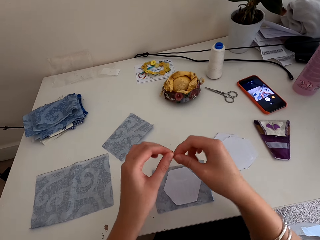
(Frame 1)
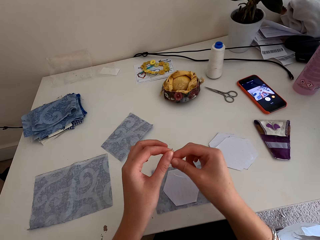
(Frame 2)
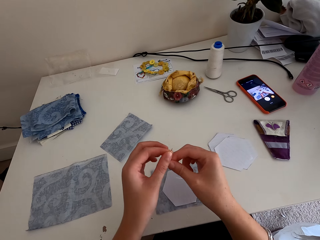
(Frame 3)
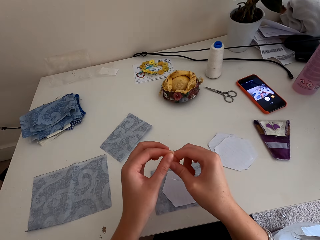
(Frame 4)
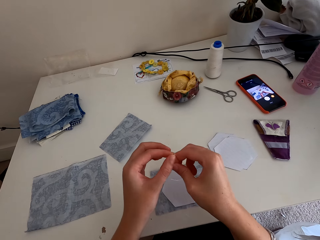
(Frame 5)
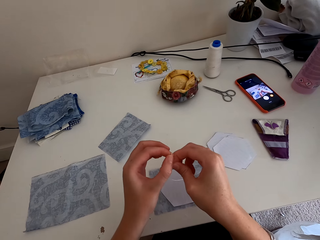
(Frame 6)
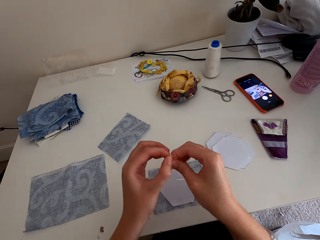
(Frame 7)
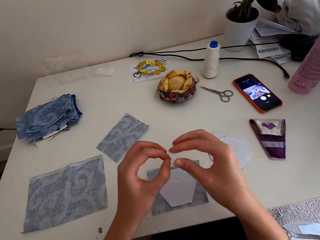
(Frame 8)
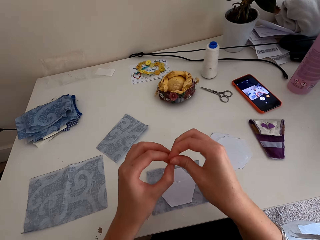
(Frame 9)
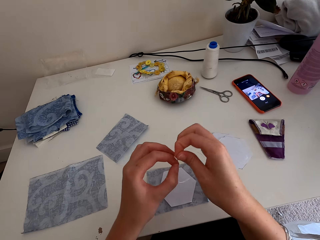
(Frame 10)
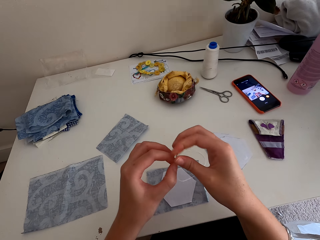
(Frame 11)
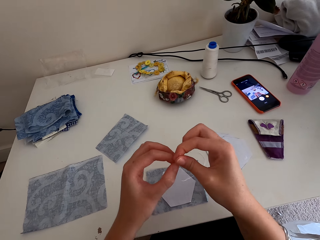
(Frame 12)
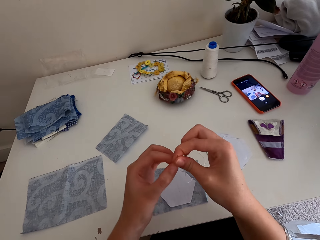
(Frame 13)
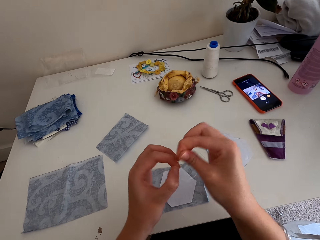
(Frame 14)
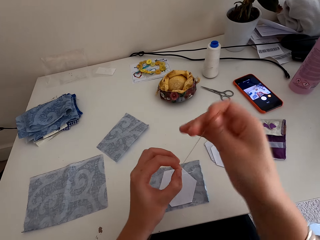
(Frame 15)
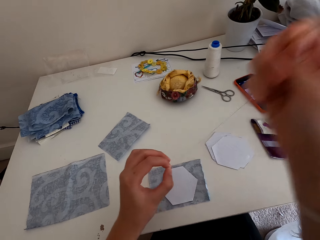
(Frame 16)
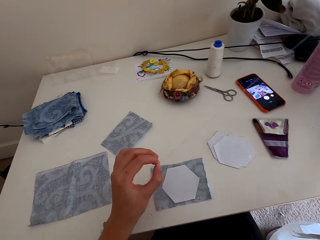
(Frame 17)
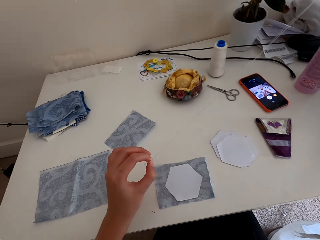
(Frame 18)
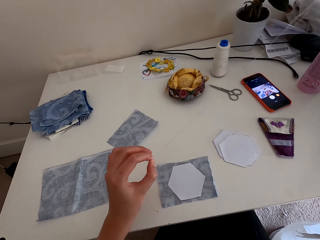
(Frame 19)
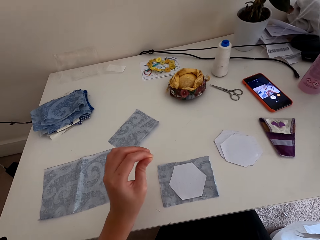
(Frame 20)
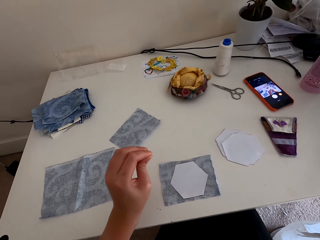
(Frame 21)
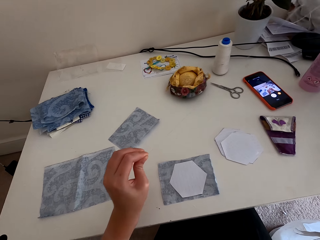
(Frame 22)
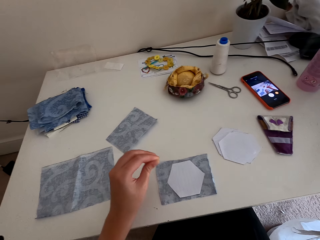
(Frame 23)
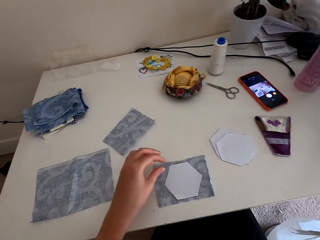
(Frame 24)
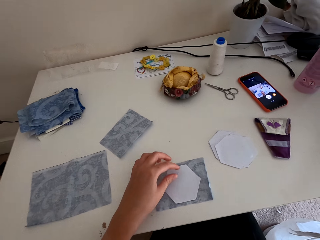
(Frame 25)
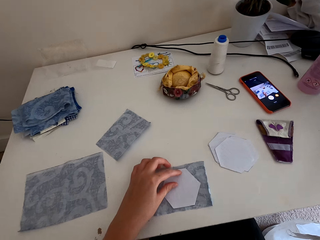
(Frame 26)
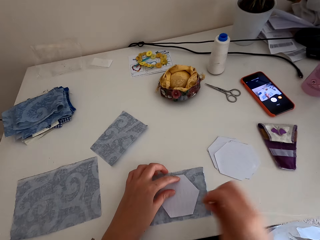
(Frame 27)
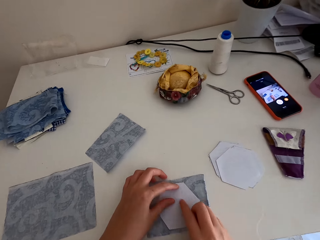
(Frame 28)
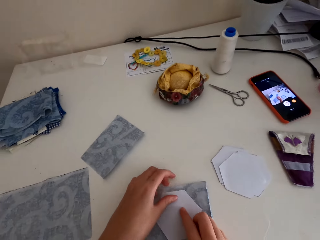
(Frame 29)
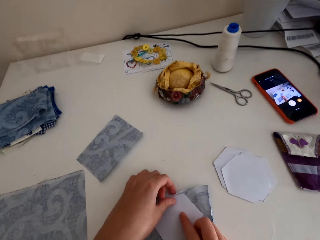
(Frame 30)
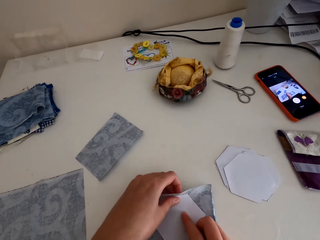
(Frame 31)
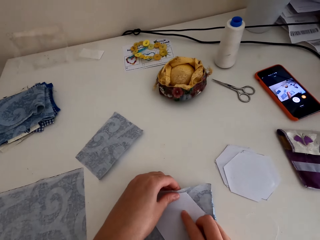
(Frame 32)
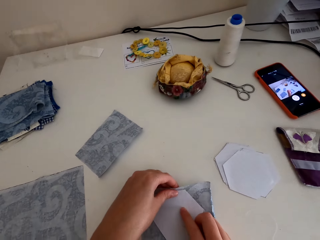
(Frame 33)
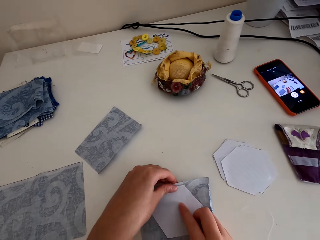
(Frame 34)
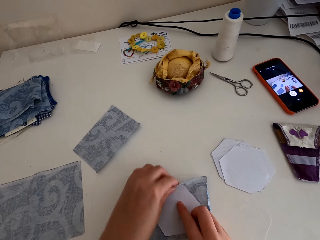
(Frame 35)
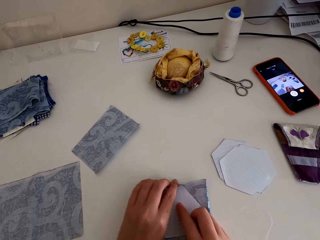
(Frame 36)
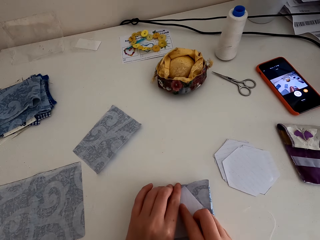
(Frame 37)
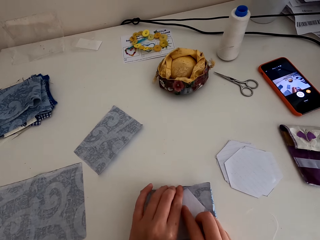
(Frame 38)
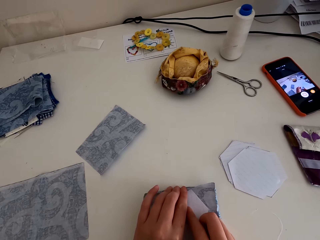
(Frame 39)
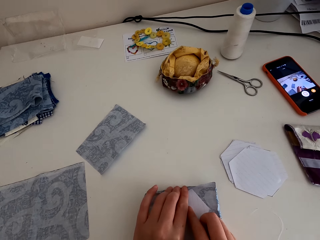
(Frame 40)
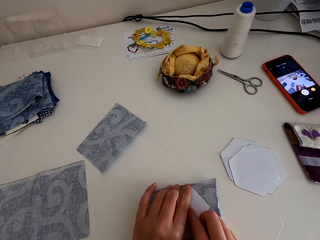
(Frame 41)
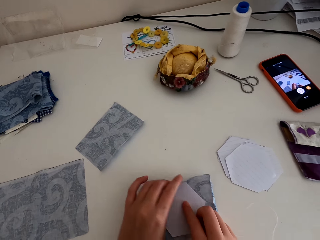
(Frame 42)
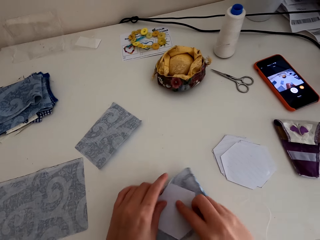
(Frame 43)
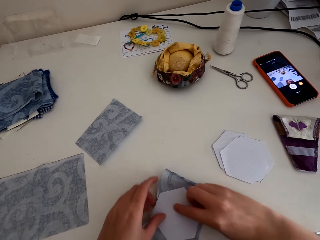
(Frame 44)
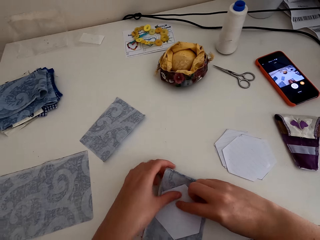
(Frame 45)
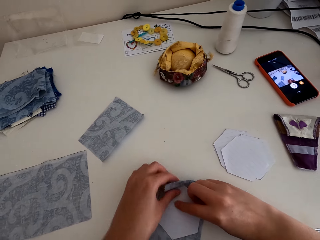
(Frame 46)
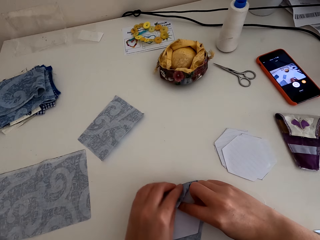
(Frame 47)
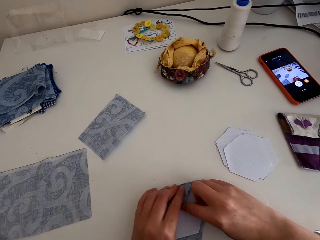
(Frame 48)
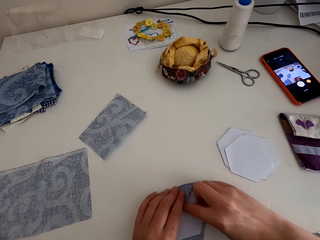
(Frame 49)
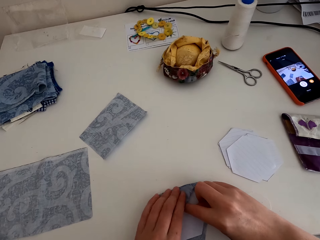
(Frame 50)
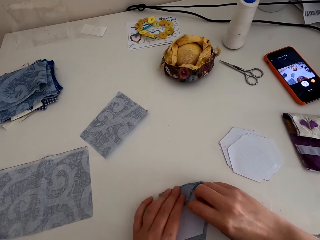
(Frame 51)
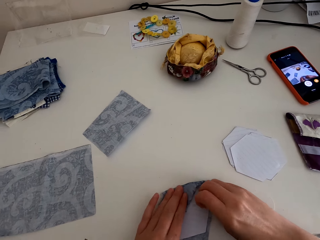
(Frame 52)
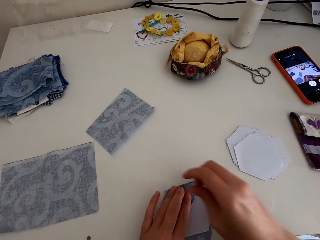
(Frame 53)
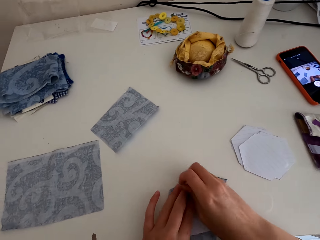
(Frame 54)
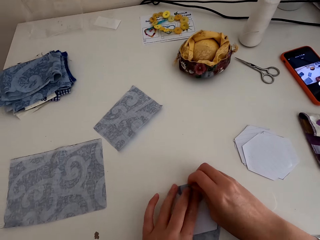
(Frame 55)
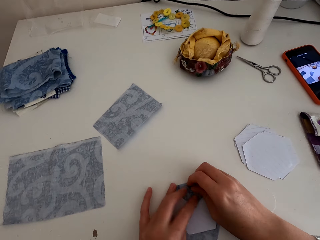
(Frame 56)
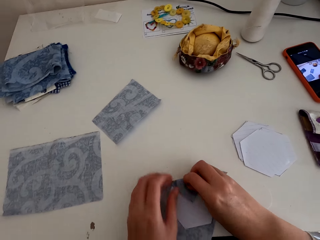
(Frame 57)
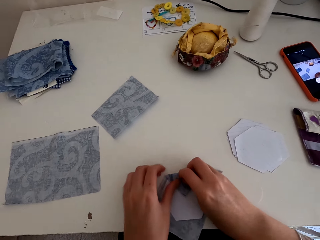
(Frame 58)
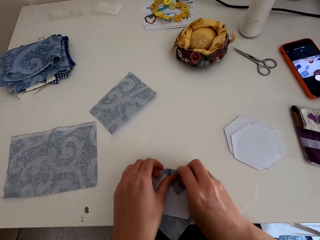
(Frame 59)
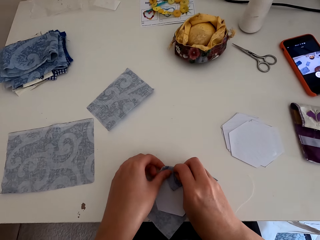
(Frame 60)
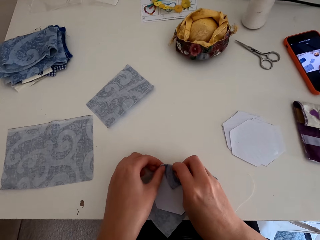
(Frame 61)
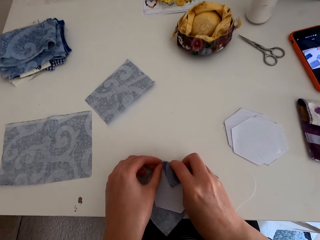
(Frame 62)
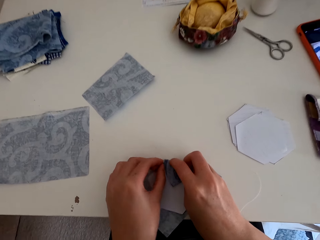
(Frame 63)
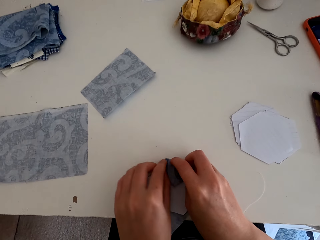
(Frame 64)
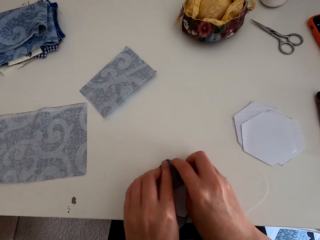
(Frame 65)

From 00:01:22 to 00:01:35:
The camera wearer starts to sew the cloth material. They fold the garment with paper.

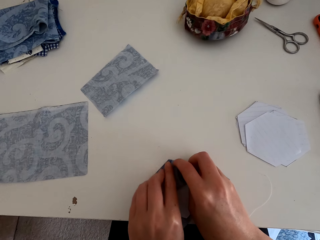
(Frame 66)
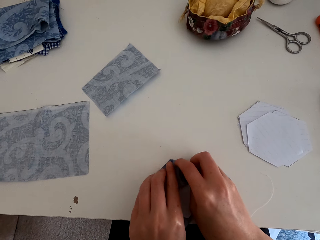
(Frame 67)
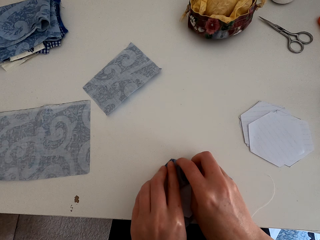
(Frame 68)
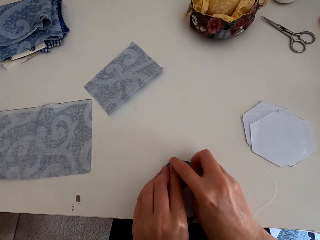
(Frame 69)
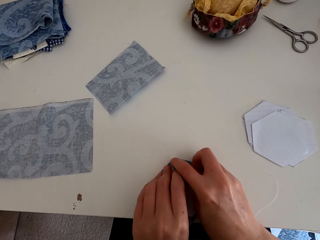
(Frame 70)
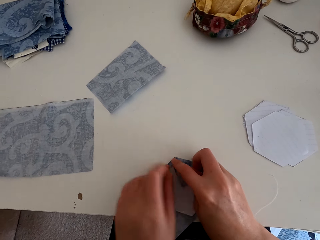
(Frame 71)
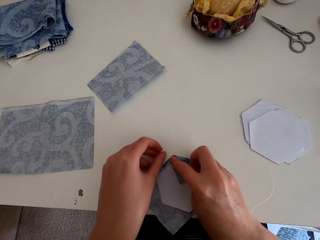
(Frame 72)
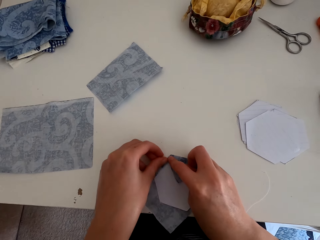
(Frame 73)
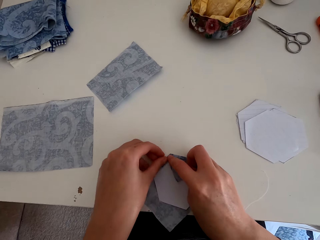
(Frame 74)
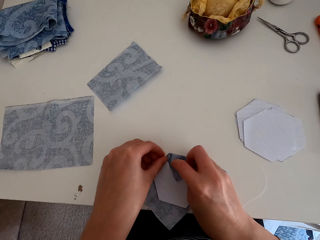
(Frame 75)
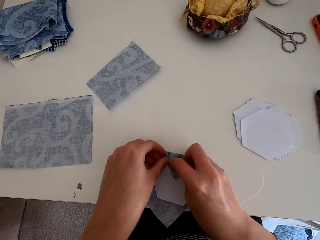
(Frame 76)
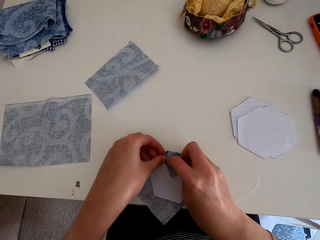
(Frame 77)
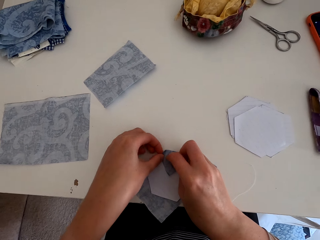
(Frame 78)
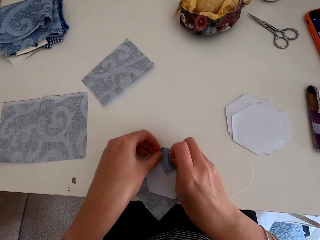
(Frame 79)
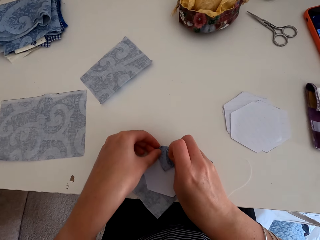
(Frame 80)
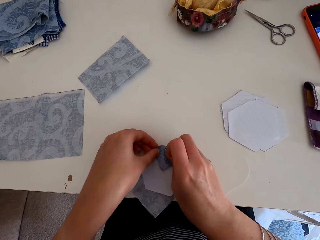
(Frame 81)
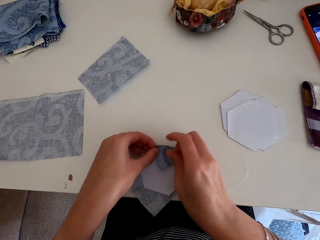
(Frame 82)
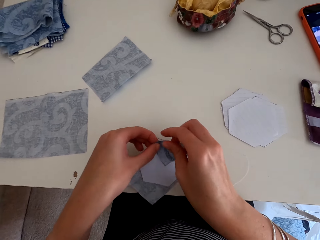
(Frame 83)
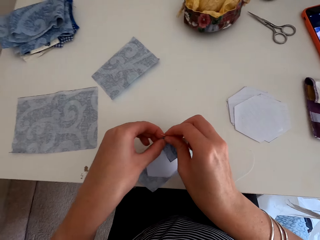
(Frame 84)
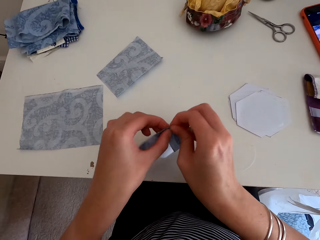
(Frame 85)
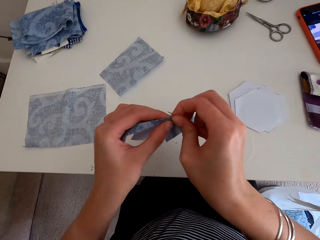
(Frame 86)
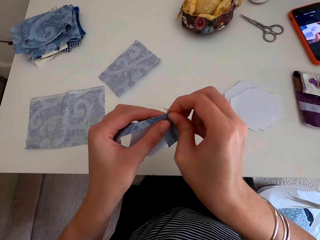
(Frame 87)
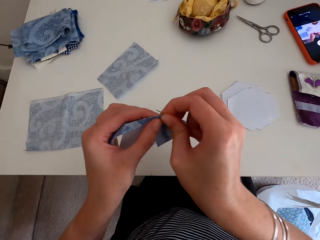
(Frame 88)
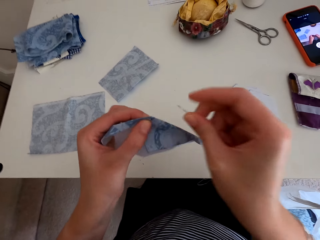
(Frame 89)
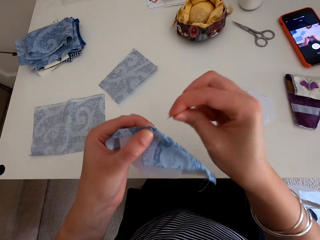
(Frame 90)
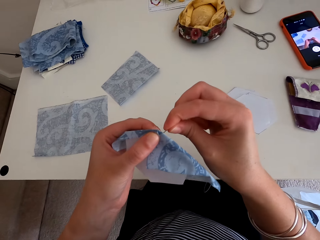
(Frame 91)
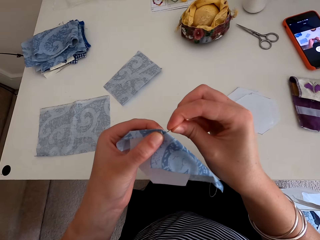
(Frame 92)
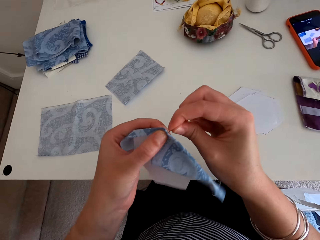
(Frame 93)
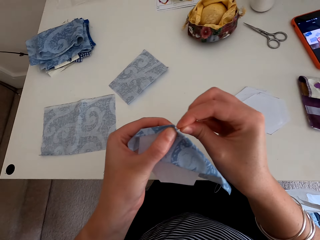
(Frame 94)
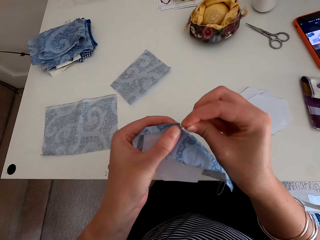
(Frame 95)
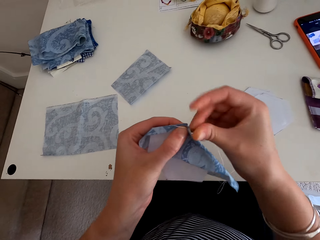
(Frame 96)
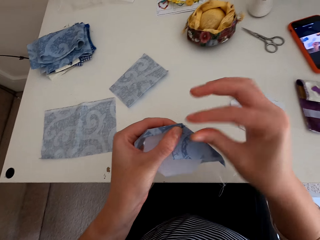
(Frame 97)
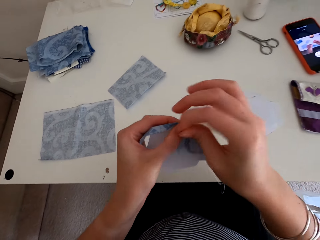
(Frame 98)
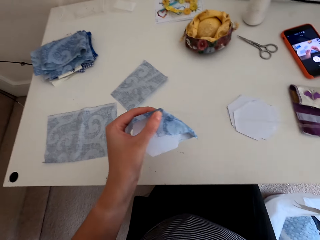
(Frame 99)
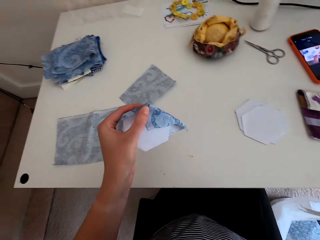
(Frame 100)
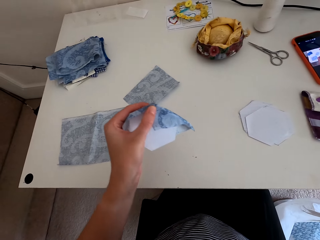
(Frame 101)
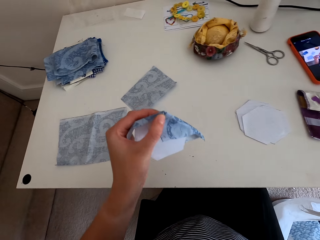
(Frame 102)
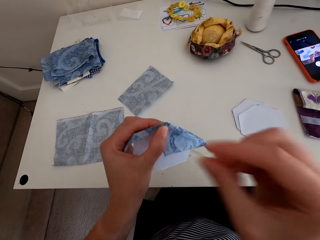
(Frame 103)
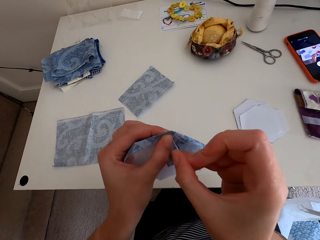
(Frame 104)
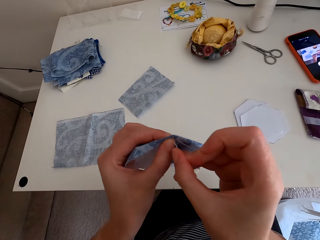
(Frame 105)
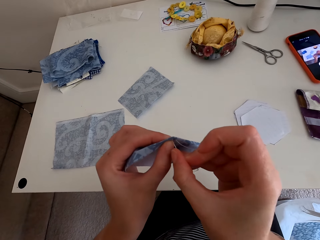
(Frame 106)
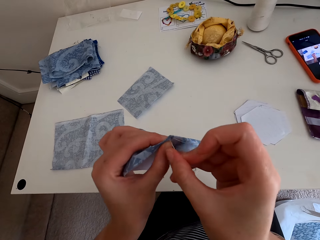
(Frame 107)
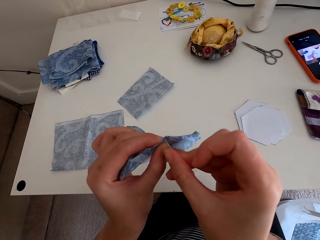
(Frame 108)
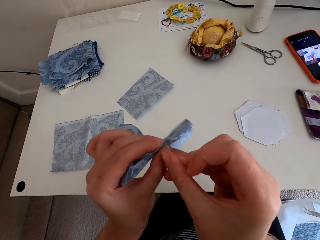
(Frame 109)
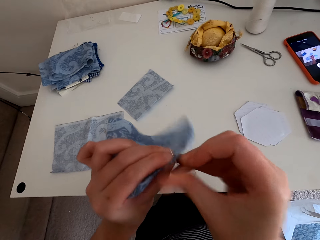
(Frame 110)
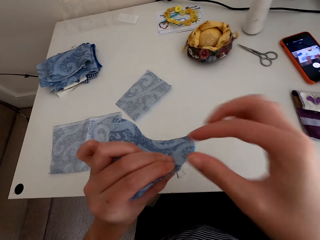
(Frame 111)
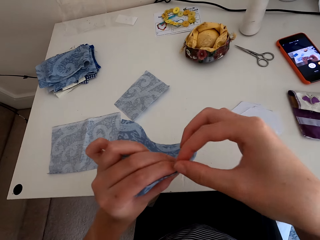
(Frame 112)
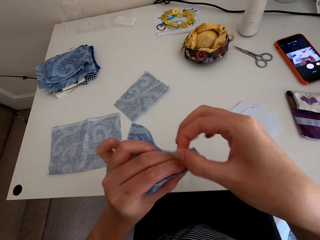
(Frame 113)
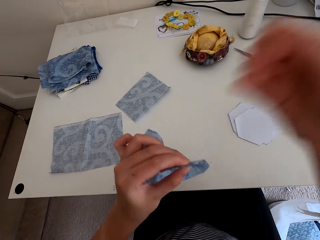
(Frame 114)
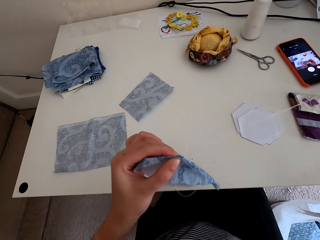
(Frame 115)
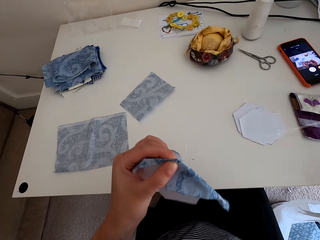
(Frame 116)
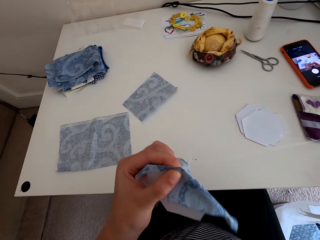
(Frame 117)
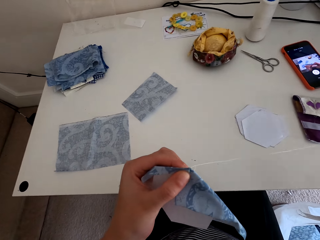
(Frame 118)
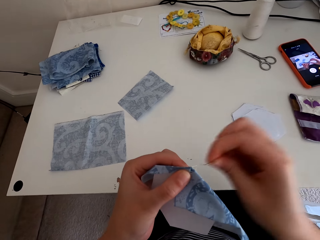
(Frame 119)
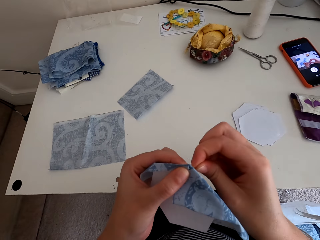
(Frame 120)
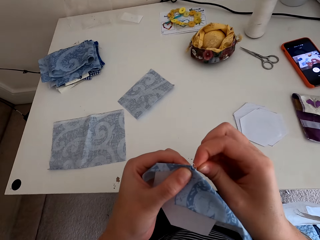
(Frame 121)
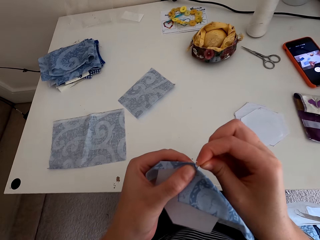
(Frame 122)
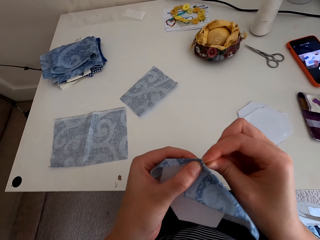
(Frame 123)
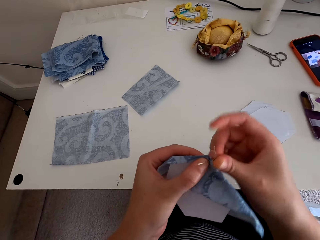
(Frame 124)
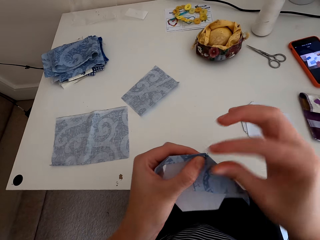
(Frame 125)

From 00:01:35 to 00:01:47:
The camera wearer sews the garment.
